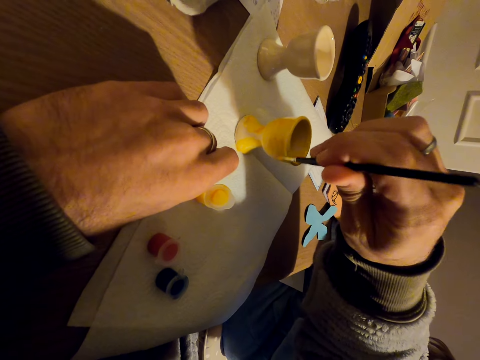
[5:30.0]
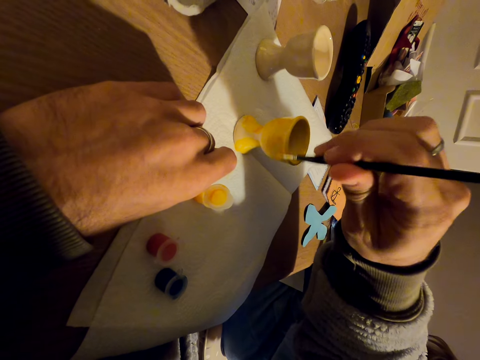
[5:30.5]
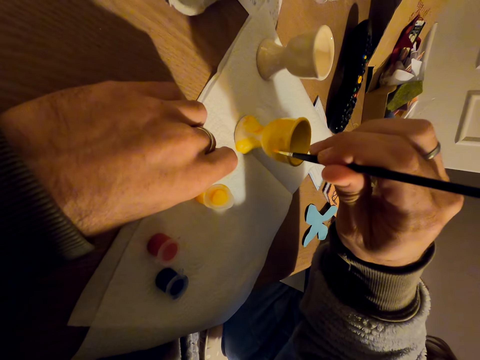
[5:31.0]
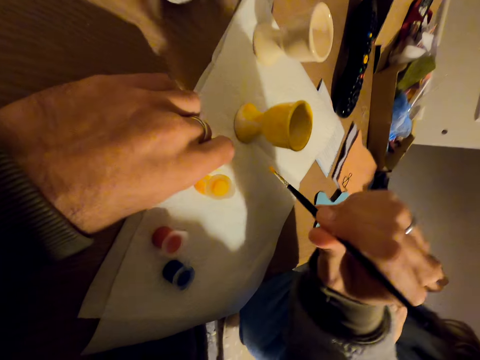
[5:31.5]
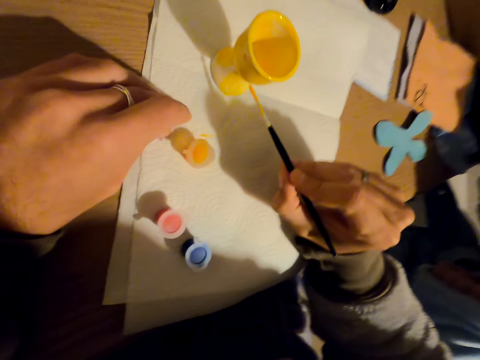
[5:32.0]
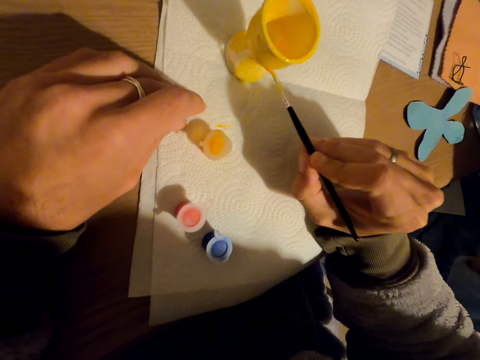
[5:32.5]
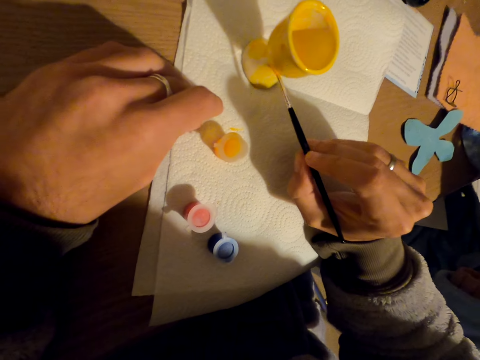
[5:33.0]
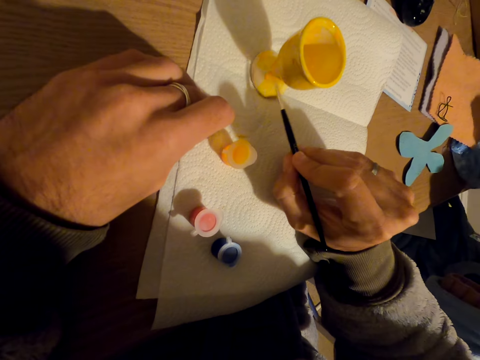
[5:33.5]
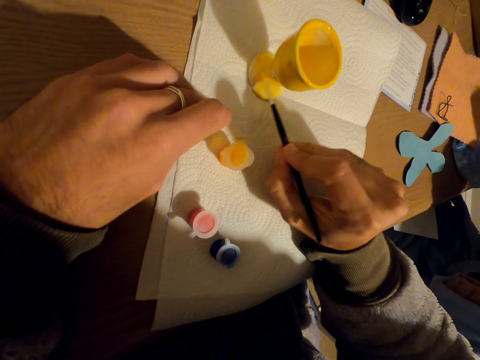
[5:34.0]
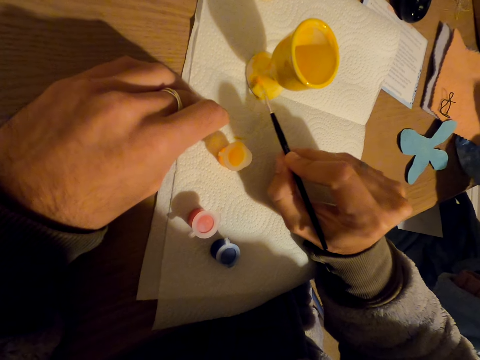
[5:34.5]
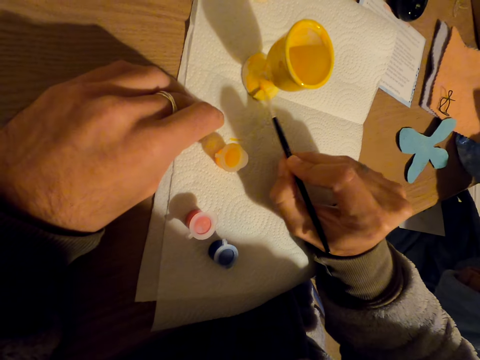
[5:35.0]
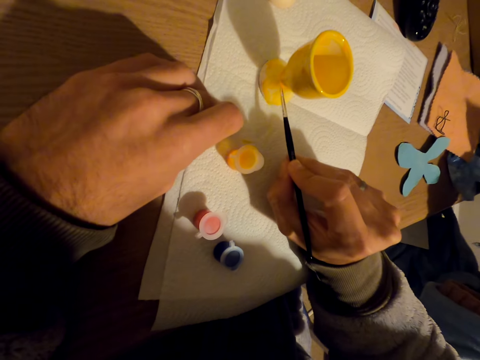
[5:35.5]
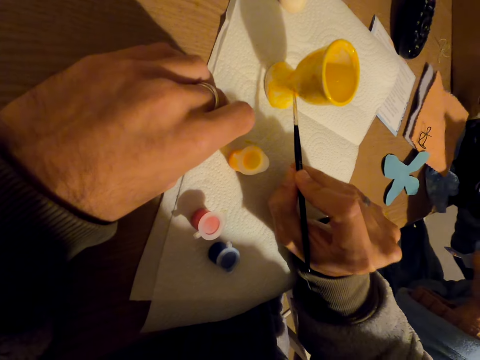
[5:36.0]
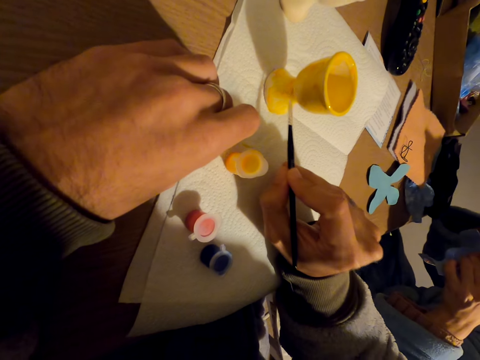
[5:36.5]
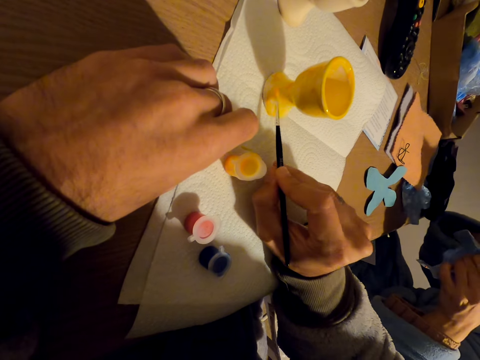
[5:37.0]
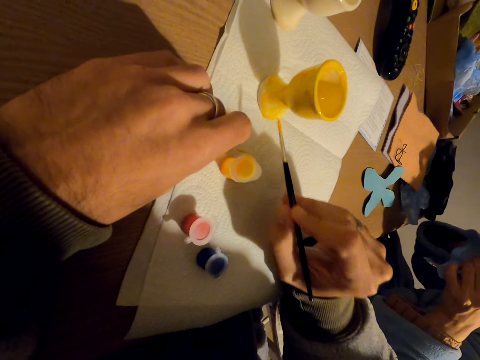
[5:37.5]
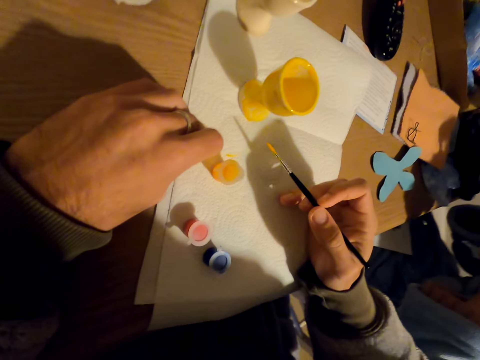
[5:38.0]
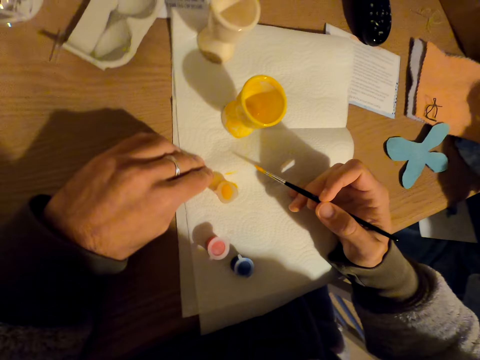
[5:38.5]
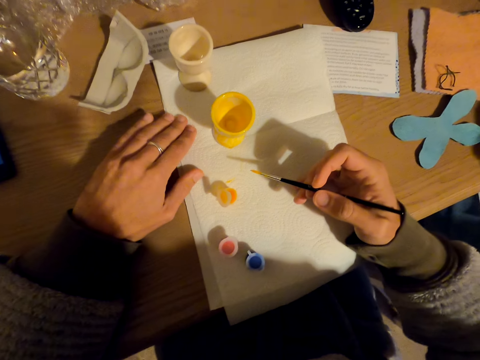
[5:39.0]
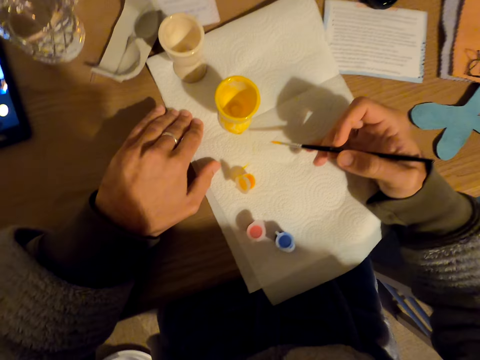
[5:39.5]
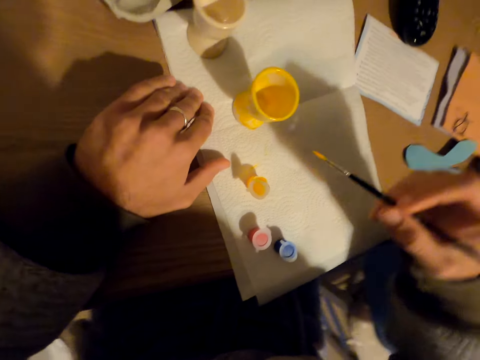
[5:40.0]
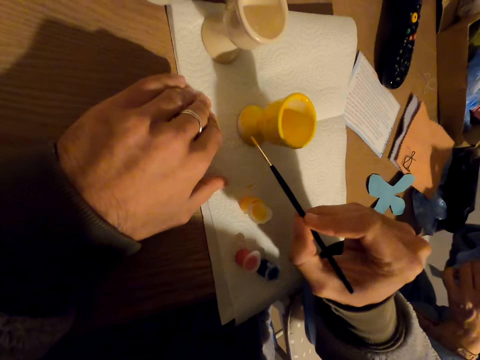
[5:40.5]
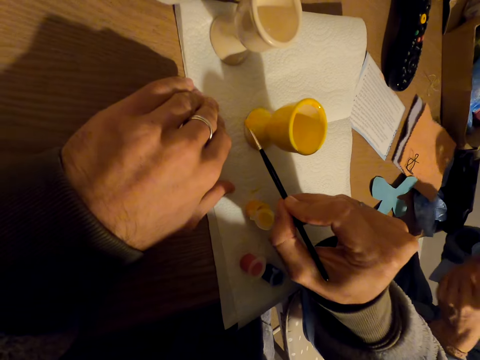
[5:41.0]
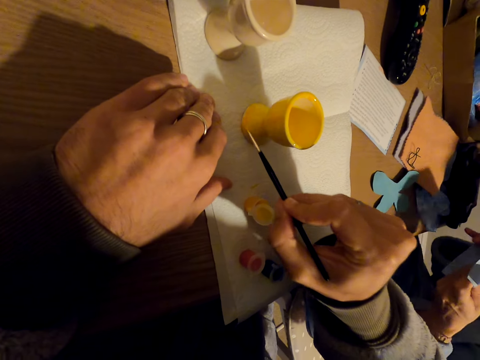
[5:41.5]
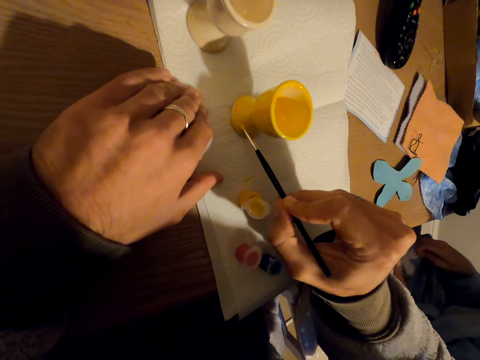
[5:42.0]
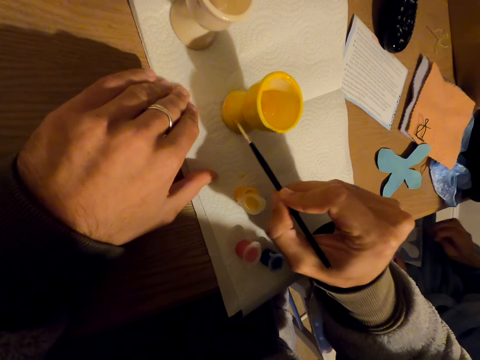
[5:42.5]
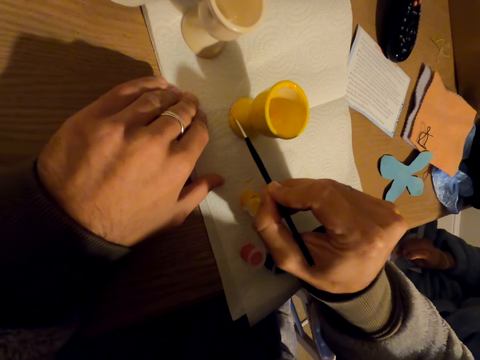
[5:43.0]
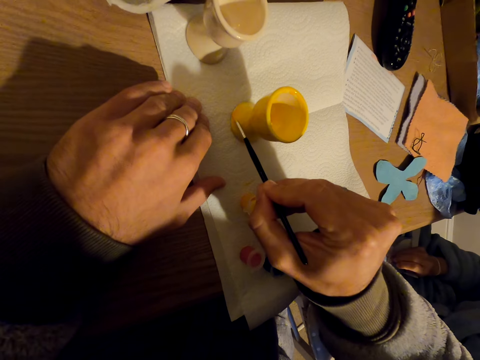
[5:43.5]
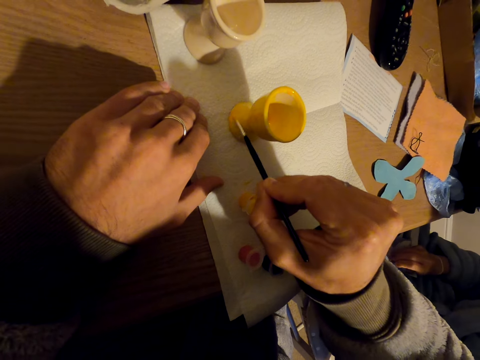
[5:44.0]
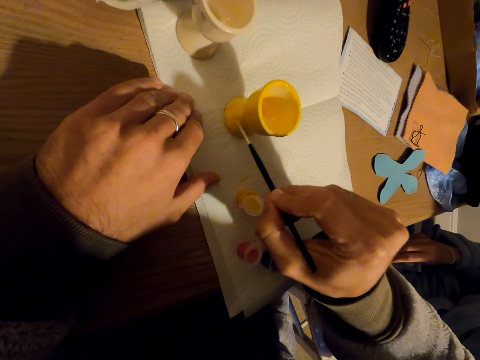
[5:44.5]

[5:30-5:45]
The camera wearer moves the painting mat. They paint the molded cup with a paint brush.

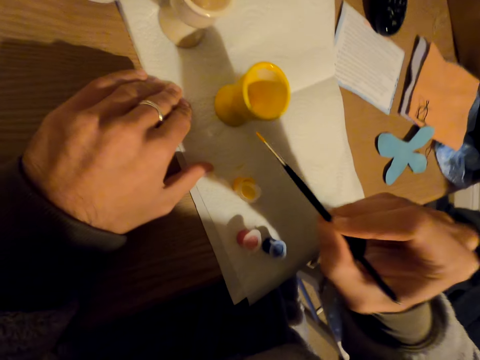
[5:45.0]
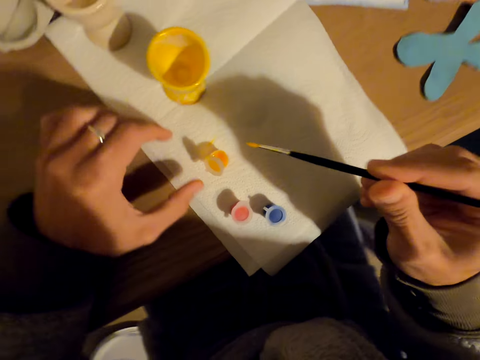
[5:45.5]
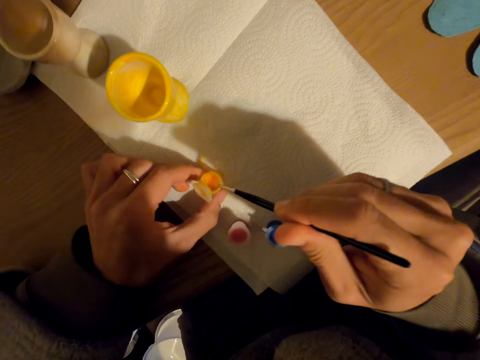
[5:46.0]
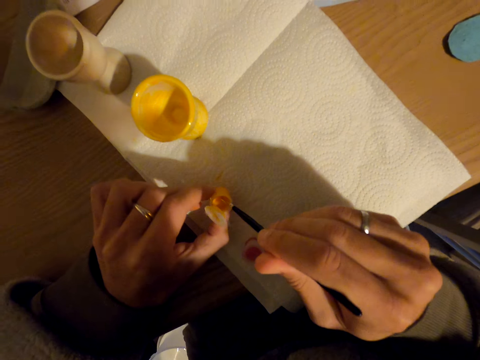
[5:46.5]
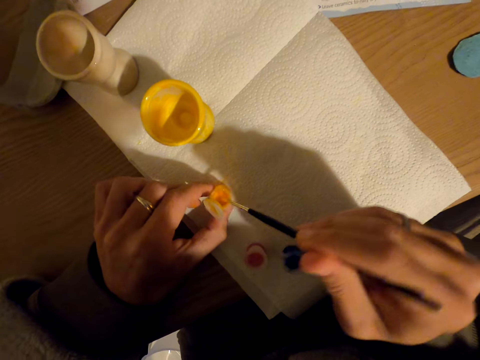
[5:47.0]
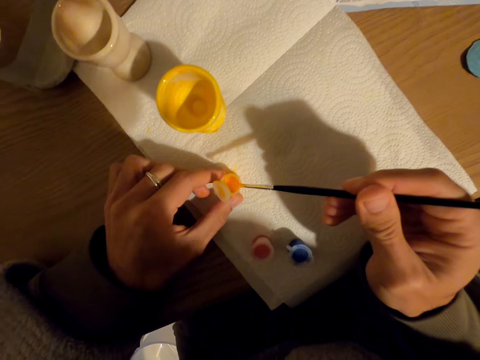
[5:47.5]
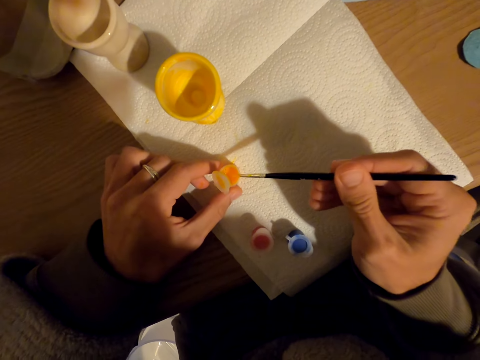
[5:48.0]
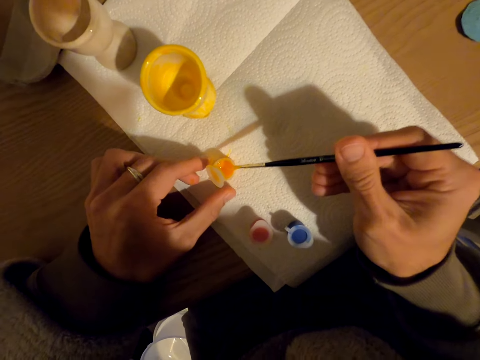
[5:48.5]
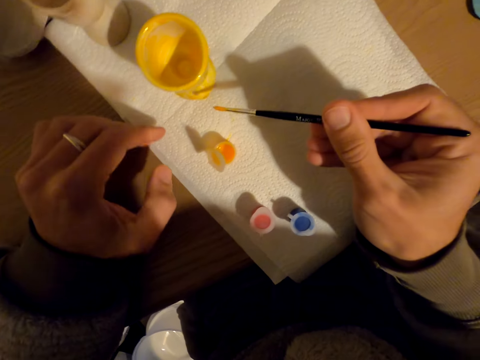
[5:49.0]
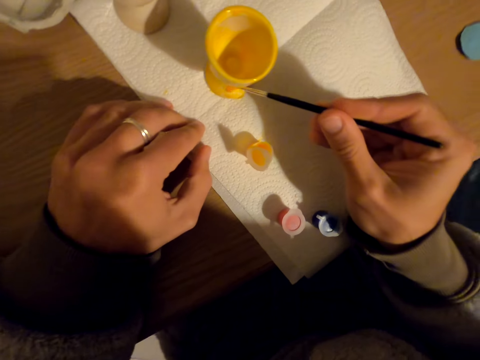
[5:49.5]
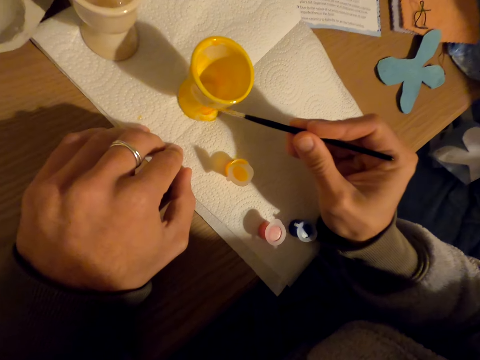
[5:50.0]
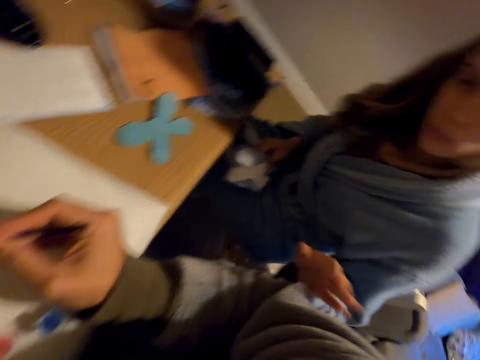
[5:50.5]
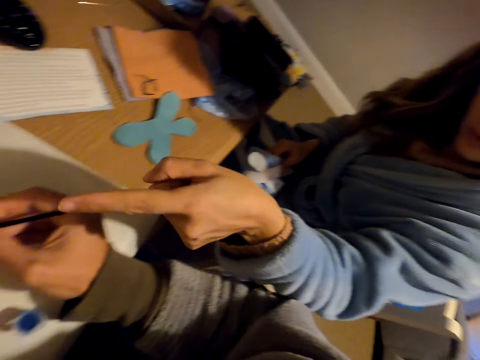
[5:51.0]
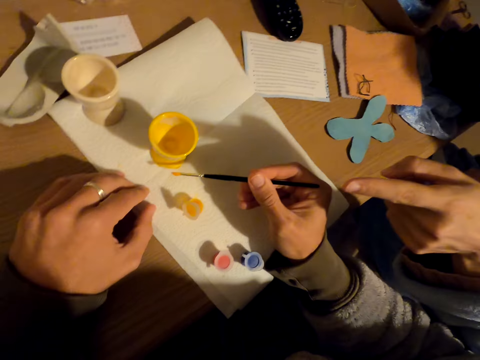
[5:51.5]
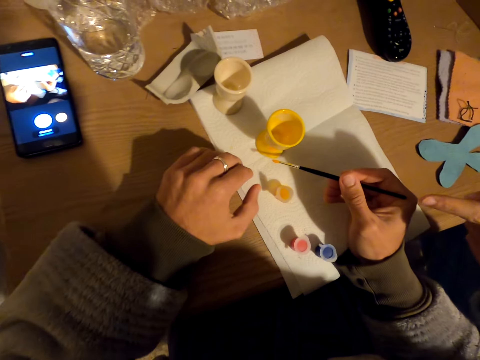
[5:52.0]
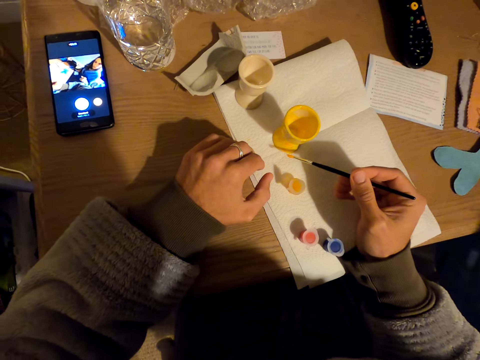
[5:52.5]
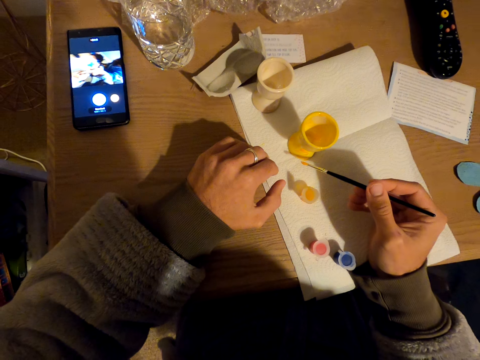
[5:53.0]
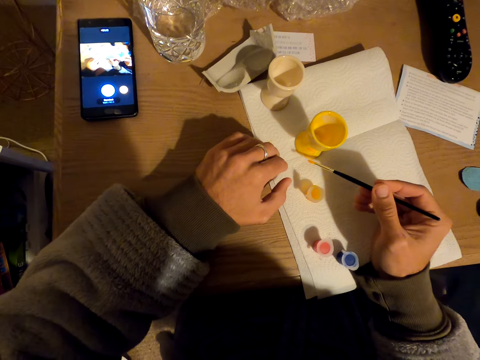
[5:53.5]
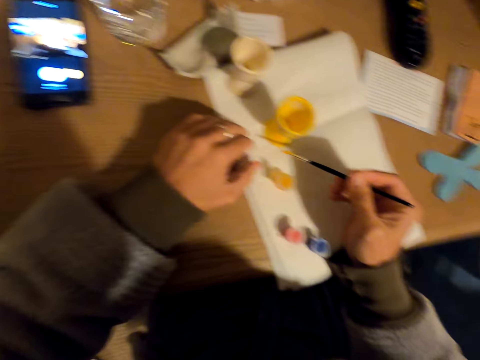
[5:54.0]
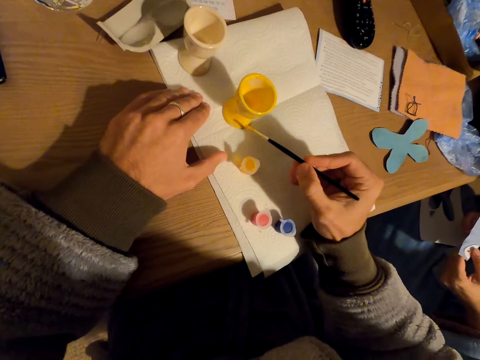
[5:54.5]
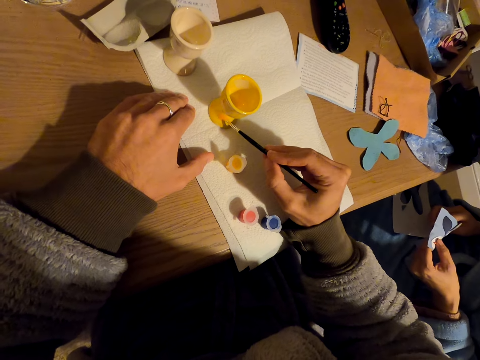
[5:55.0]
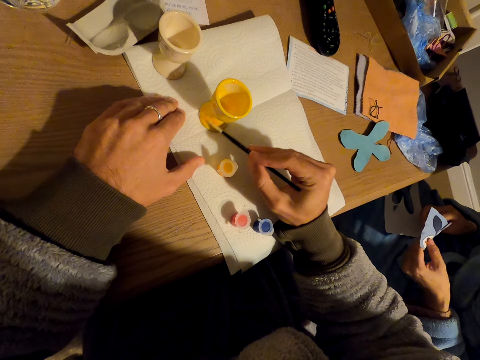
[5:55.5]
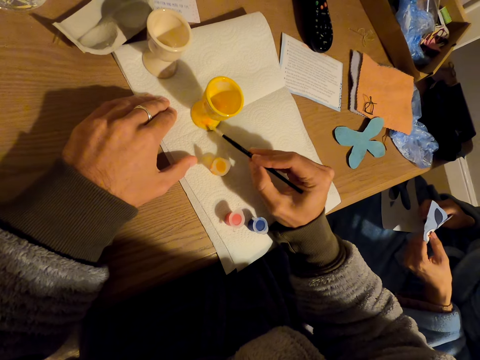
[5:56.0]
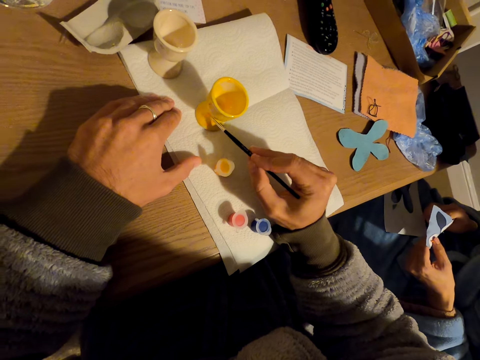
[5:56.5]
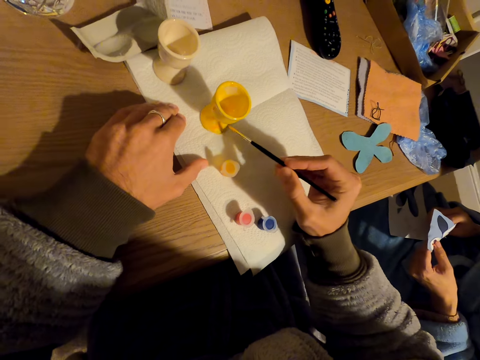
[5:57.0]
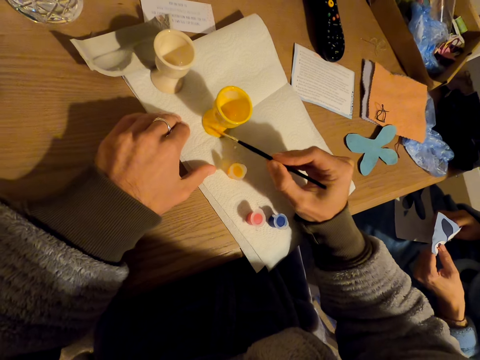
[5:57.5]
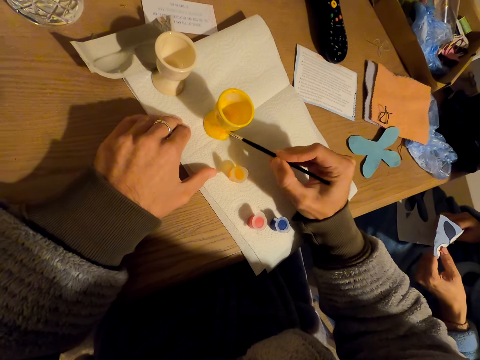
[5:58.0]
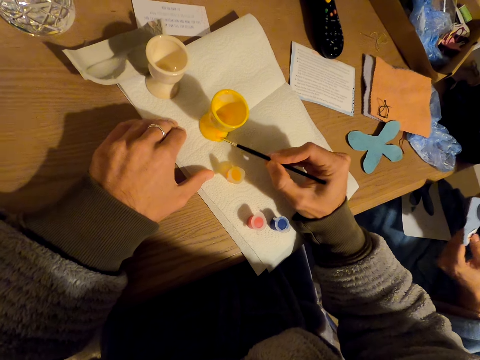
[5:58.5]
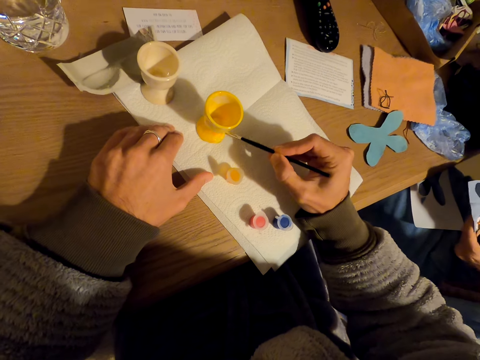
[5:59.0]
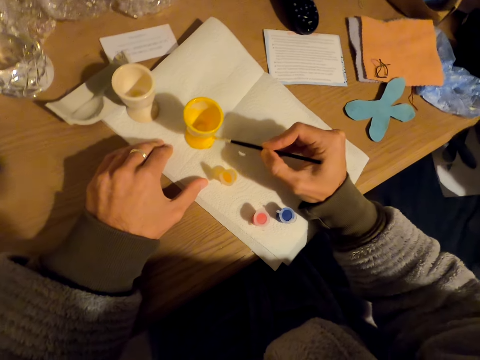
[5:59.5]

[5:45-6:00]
The camera wearer dips the brush in the paint. They paint the molded cup with a brush. A man points at a direction. The camera wearer looks around. They do something. They paint the molded cup with a paint brush.
